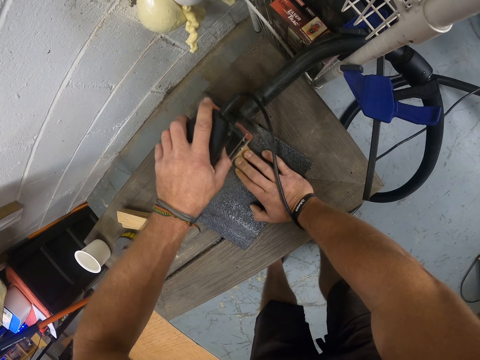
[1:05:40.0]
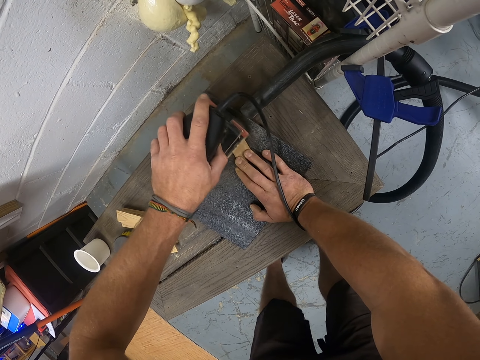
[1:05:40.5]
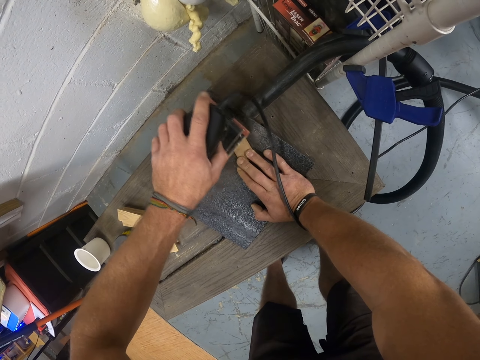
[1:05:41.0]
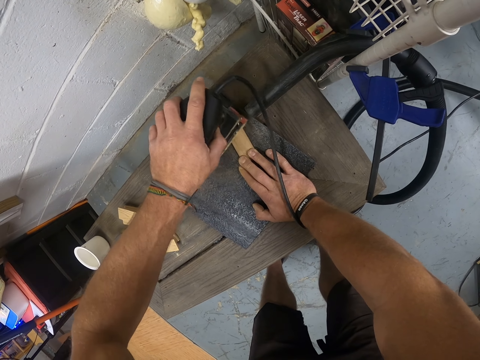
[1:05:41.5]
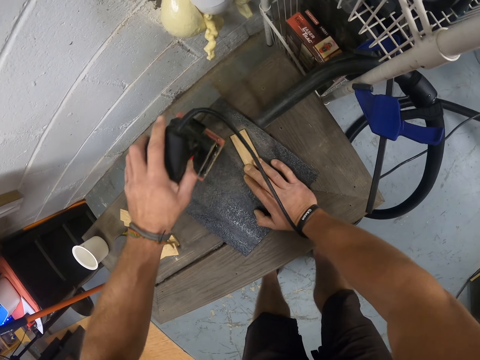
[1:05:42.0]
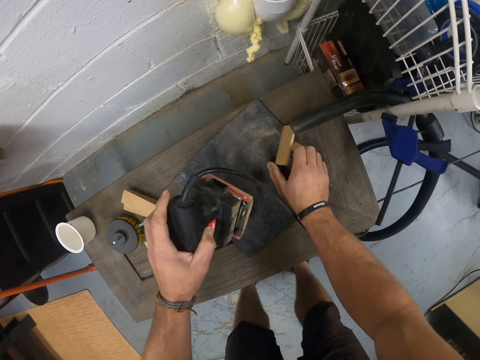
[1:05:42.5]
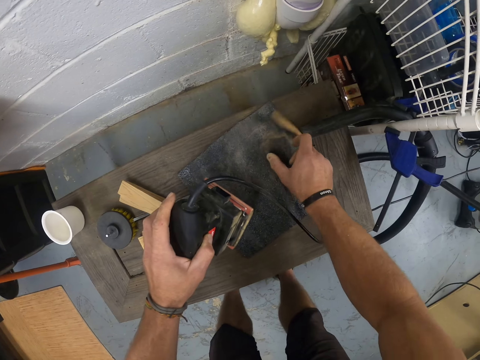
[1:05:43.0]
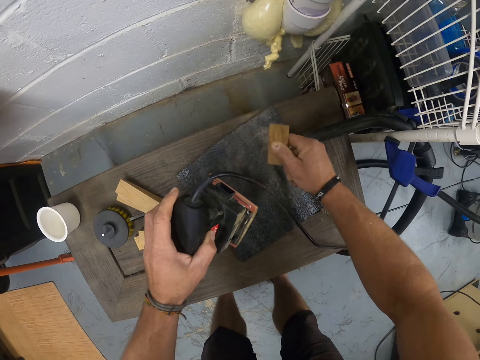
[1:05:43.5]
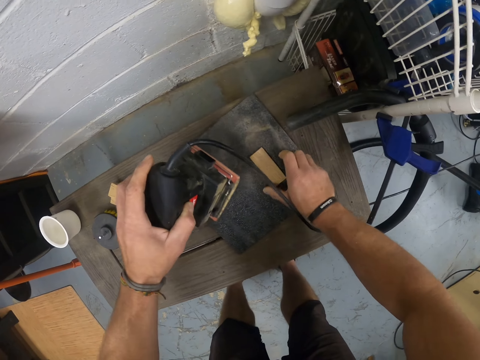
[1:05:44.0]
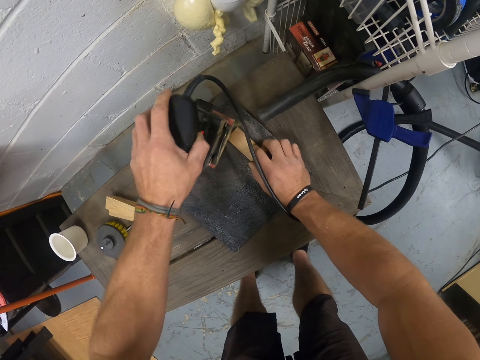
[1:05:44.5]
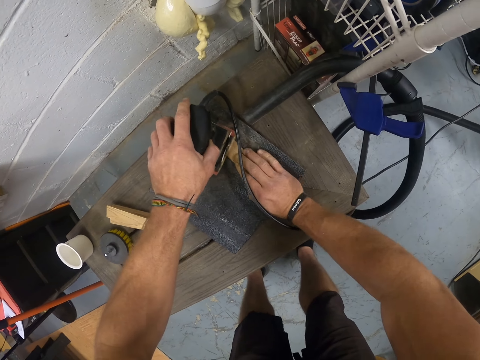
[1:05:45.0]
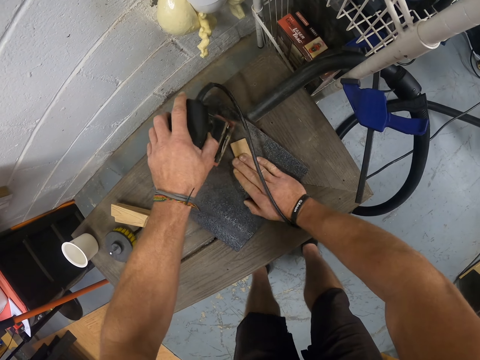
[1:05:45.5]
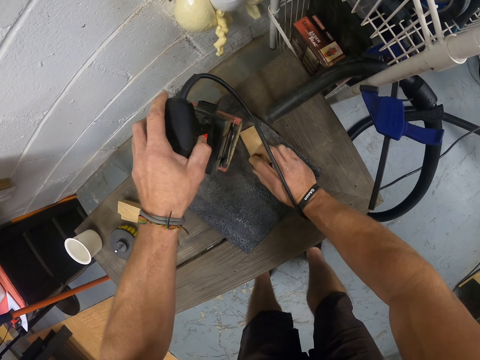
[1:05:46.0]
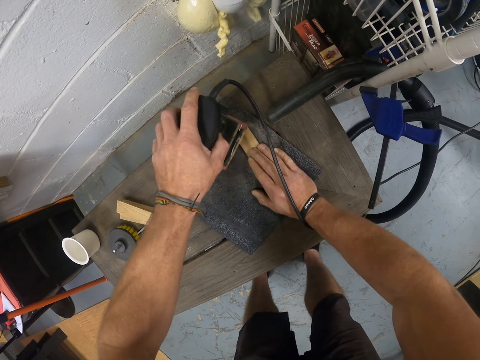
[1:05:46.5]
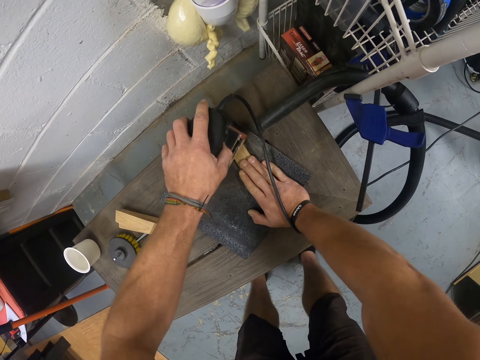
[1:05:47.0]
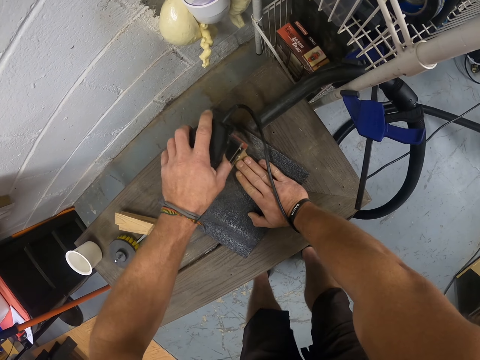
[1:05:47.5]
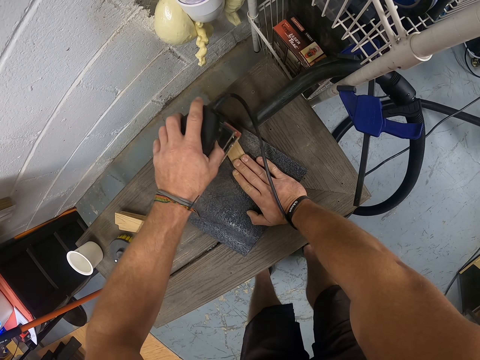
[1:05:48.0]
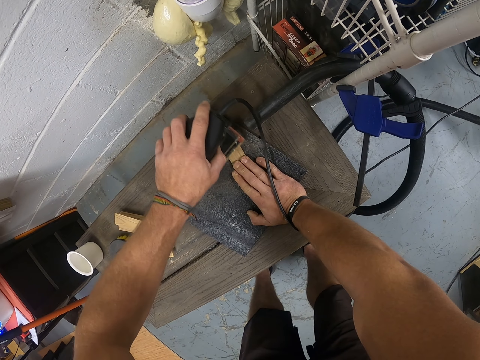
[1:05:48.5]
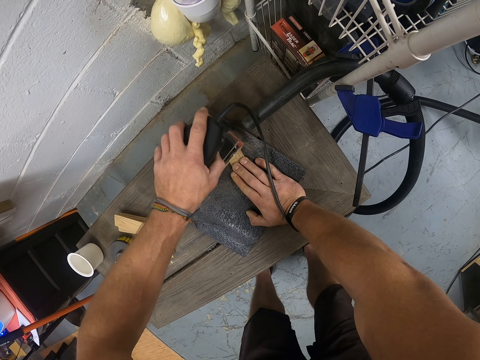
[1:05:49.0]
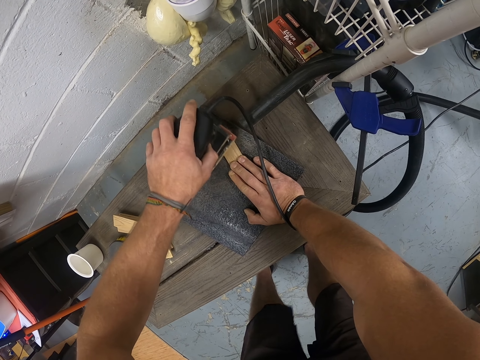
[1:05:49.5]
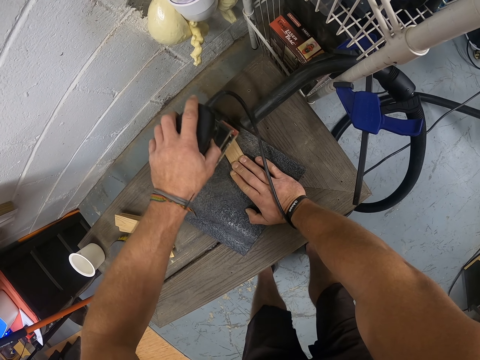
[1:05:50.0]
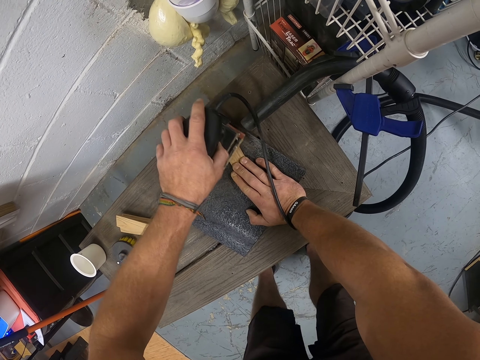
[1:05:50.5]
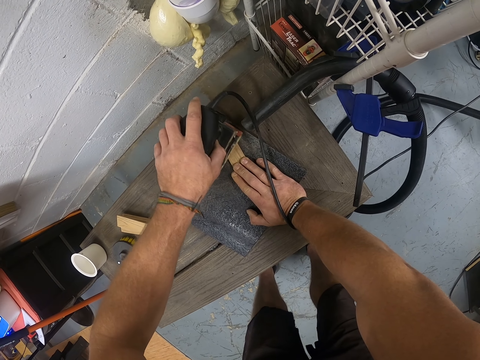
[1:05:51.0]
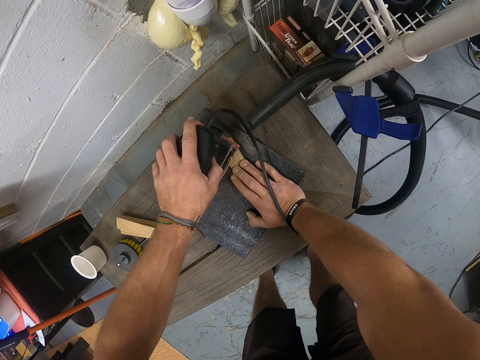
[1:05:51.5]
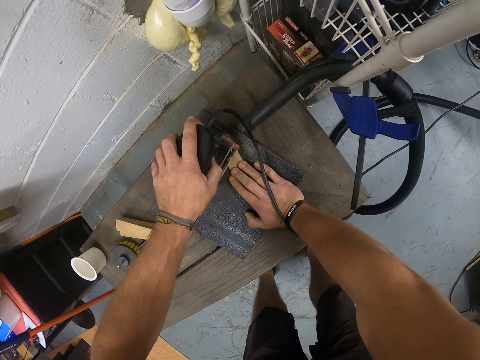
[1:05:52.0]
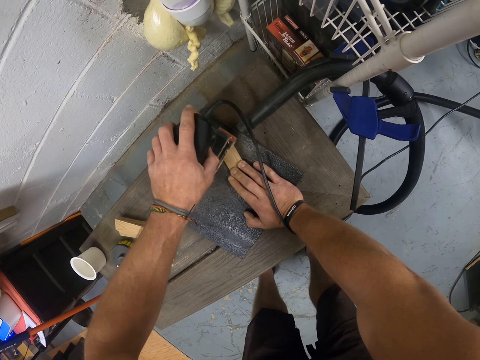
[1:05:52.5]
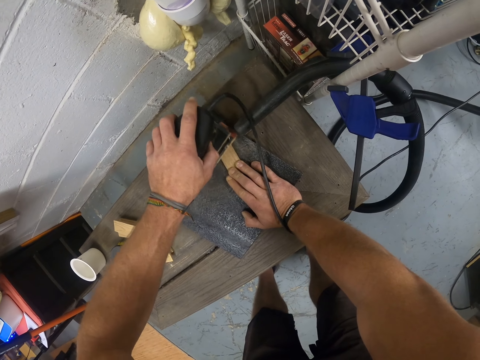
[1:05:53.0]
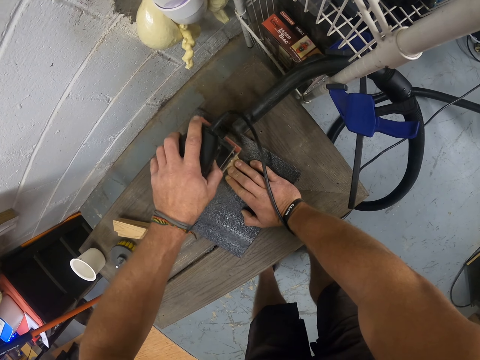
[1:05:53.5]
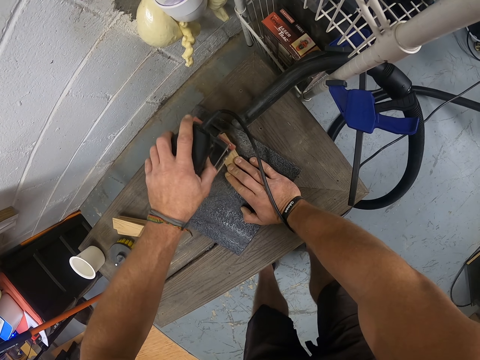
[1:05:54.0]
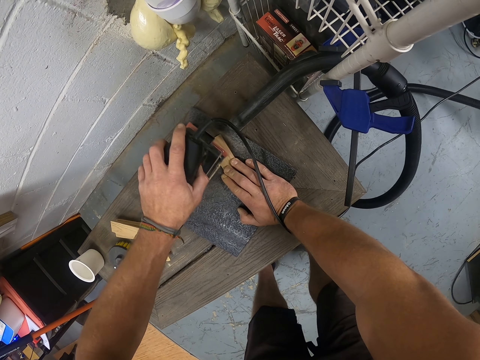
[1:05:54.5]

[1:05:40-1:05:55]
The camera wearer adjusts the wood on the table with his right hand. He turns the piece of wood. He smoothens the piece of wood with the palm sander in his left hand. He scrubs the piece of wood.

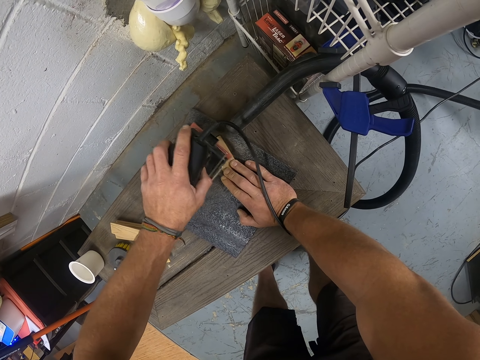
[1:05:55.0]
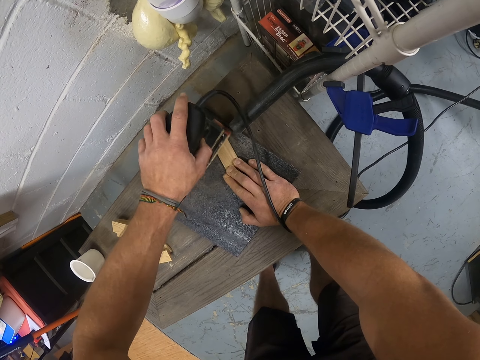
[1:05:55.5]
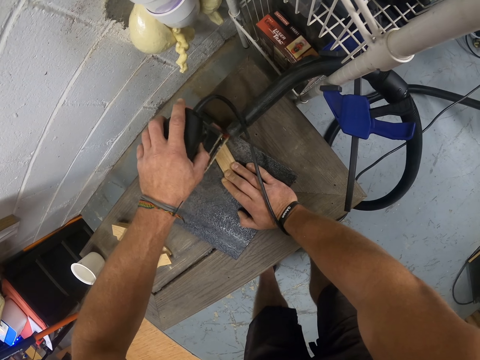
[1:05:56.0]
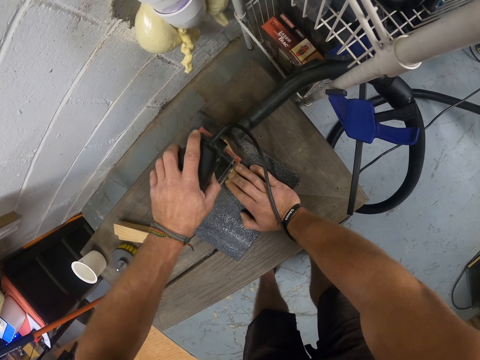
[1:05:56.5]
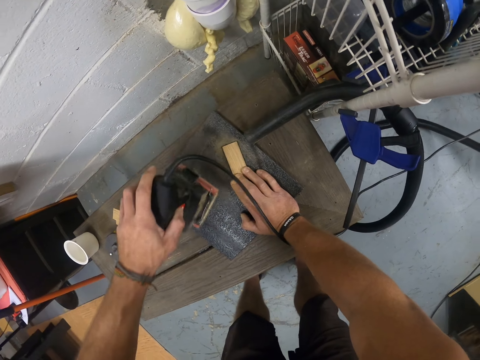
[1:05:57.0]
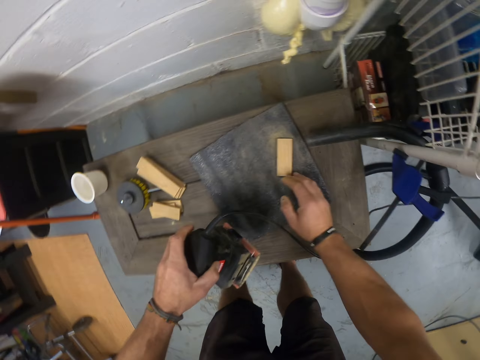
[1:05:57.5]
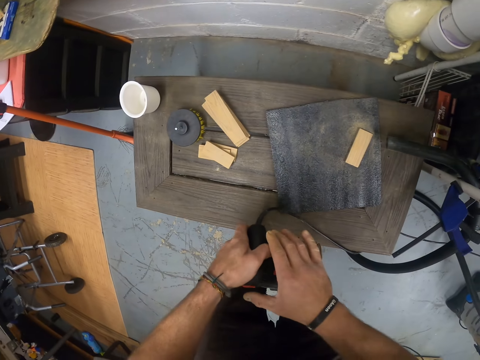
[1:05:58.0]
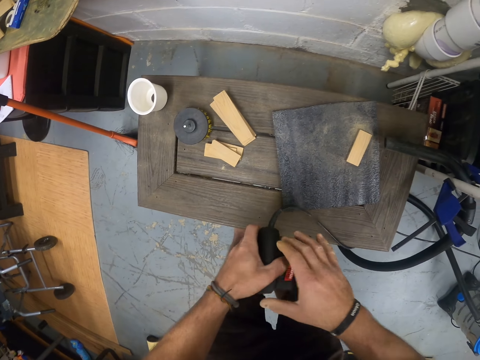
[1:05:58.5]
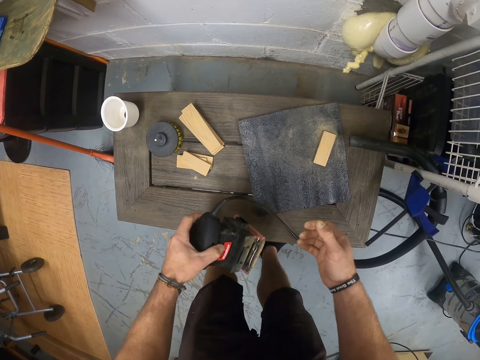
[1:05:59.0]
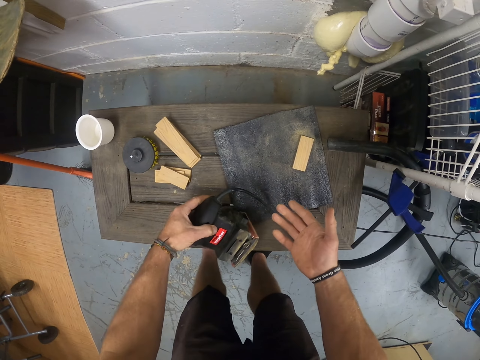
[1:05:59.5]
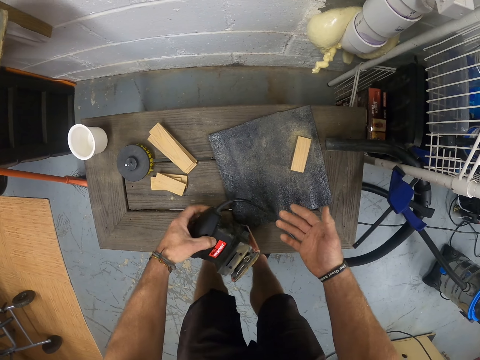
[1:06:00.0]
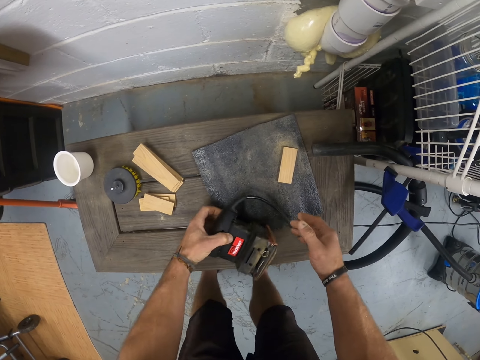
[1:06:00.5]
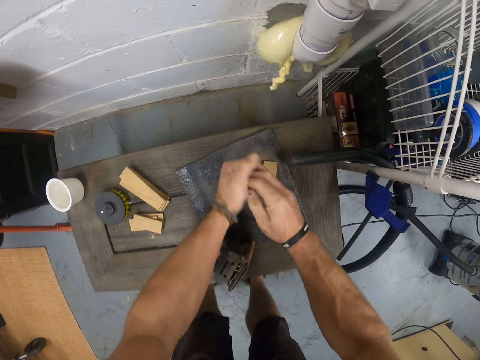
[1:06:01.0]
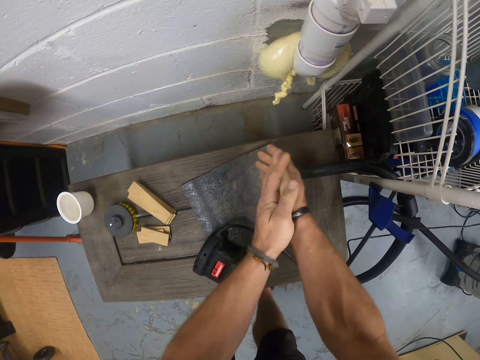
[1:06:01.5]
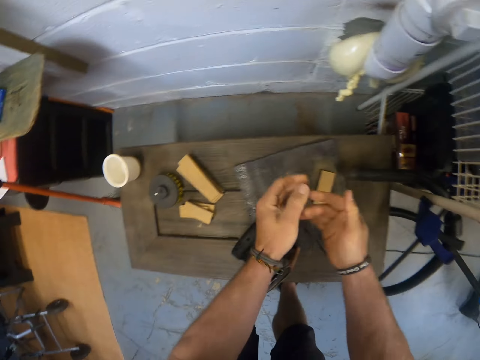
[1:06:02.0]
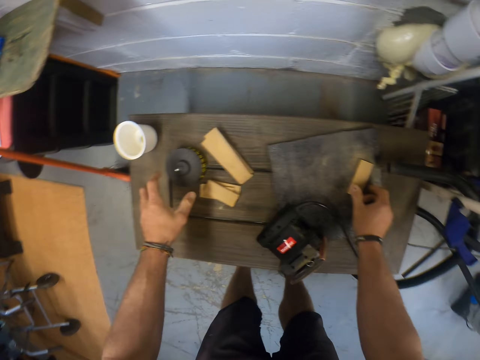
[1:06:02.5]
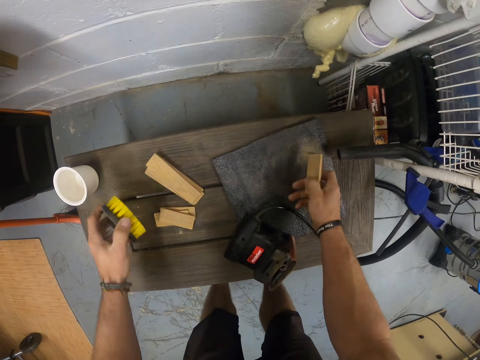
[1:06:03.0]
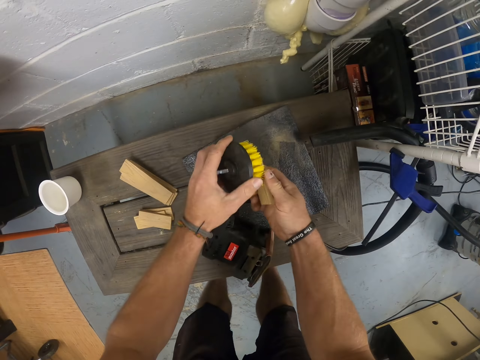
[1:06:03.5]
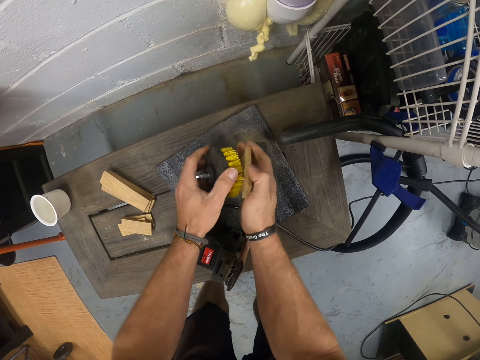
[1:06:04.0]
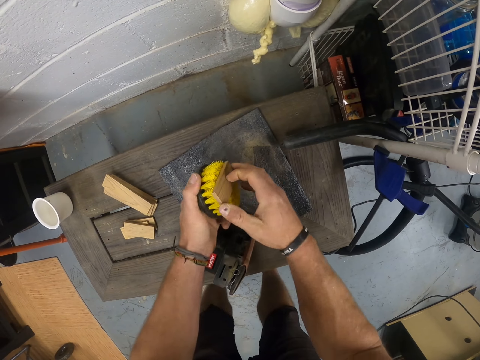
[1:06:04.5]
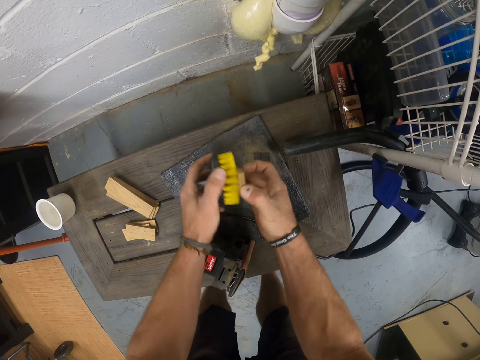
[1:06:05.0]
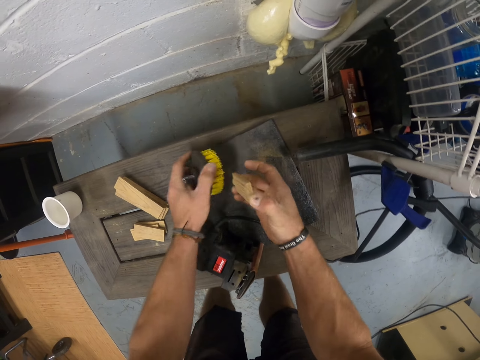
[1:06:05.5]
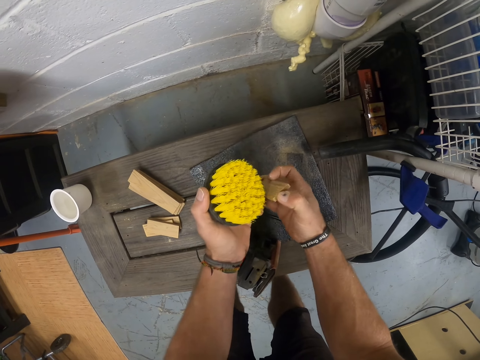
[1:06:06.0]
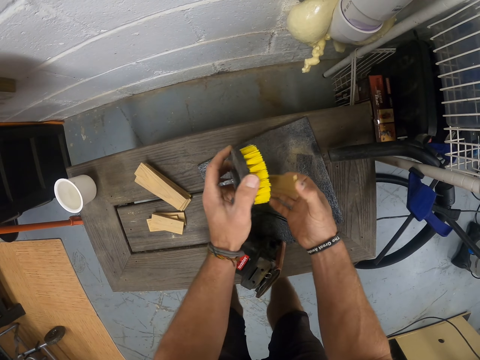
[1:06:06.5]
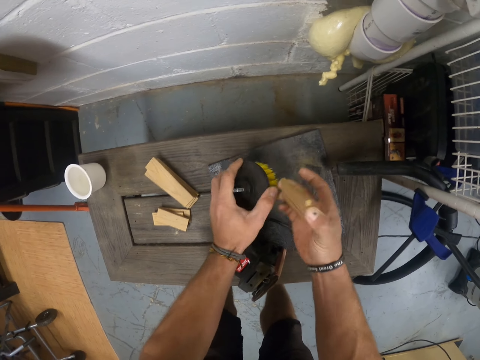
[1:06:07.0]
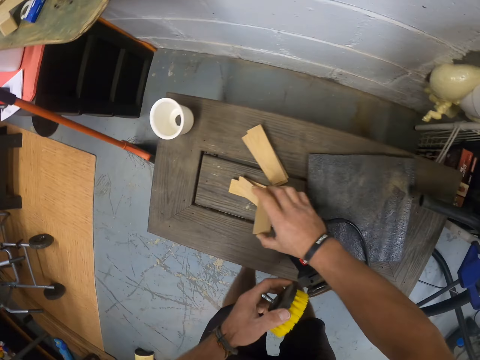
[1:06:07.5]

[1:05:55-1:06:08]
The camera wearer adjusts the palm sander with both hands. He stretches the hand. He rubs his hands together. He holds the piece of wood with his right hand. He picks up a brush on the table with his left hand. He brushes the piece of wood with the brush with his left hand. He picks the piece of wood. He drops the piece of wood on a piece of wood with his right hand.
